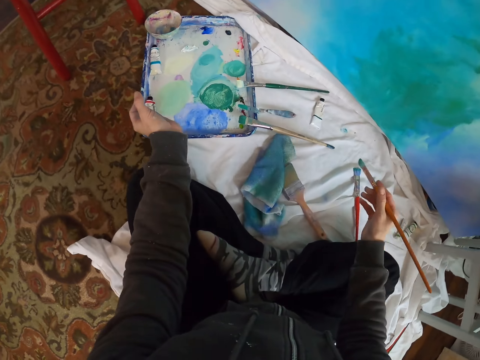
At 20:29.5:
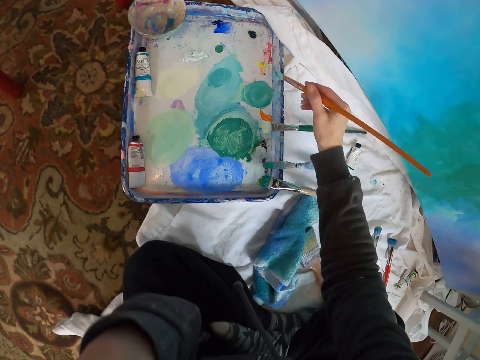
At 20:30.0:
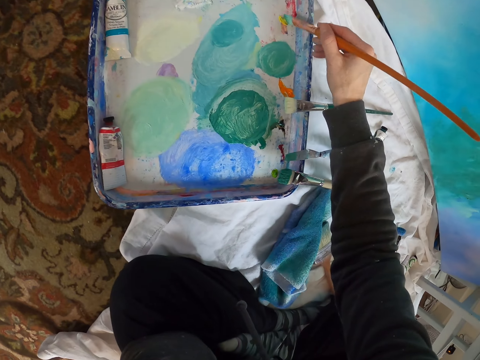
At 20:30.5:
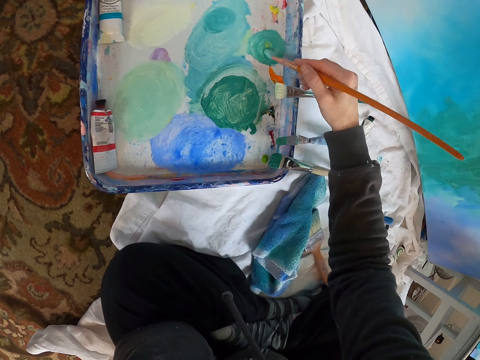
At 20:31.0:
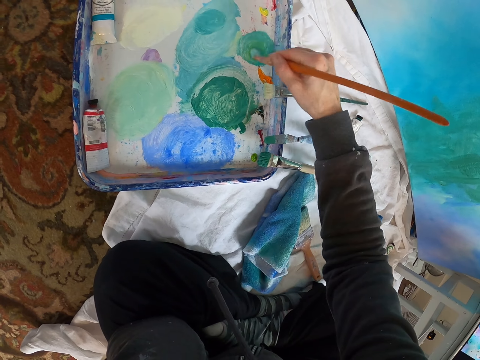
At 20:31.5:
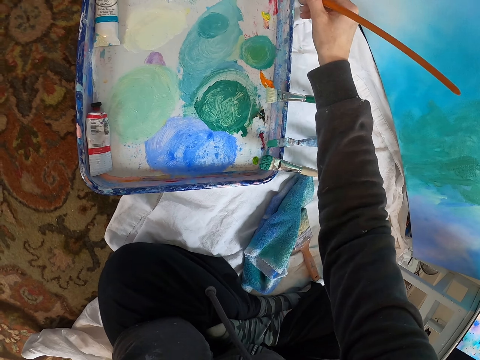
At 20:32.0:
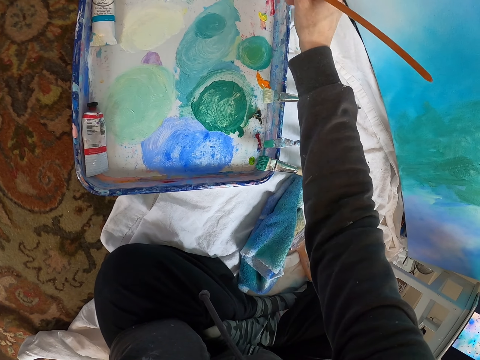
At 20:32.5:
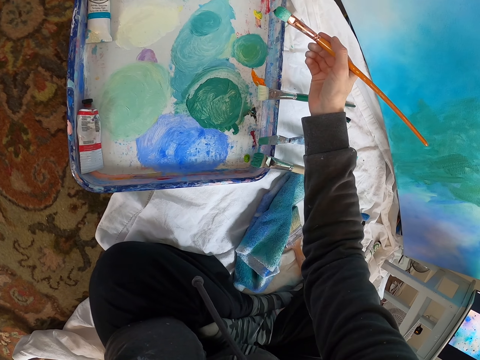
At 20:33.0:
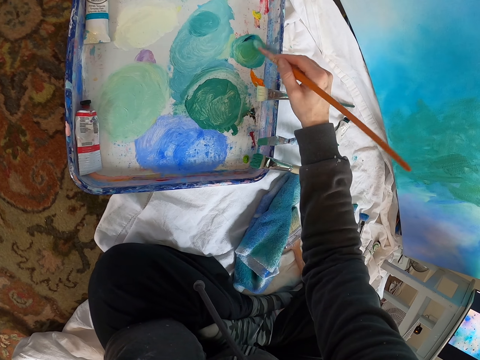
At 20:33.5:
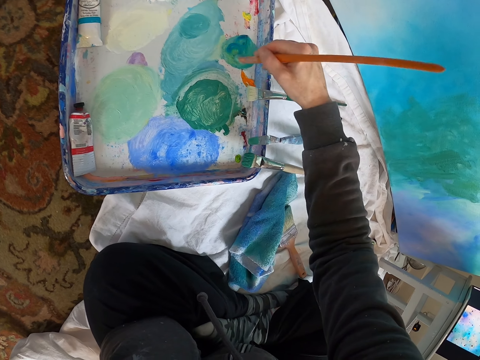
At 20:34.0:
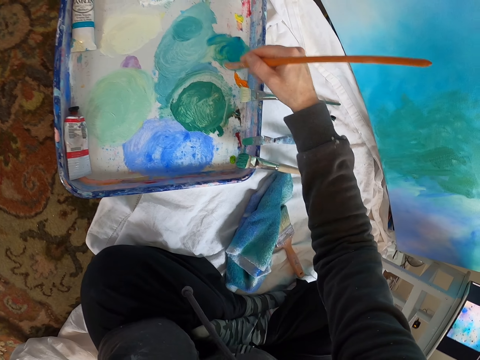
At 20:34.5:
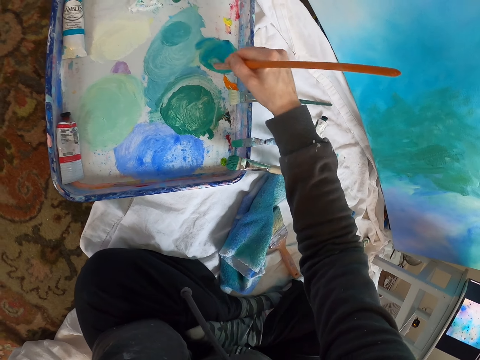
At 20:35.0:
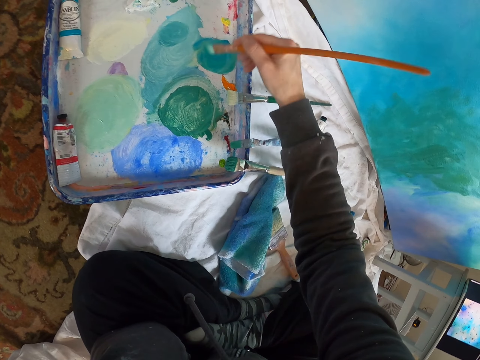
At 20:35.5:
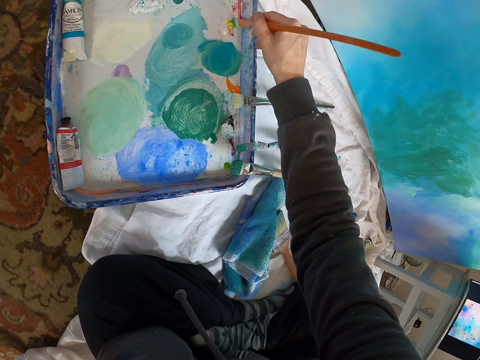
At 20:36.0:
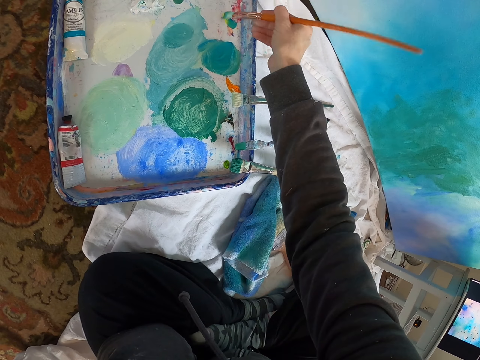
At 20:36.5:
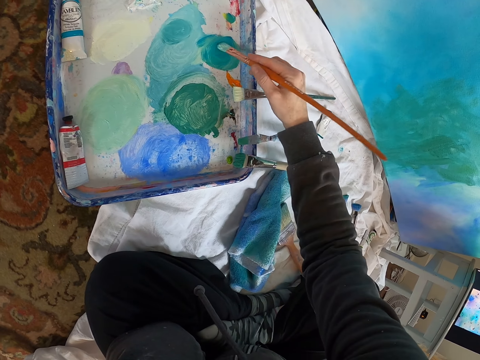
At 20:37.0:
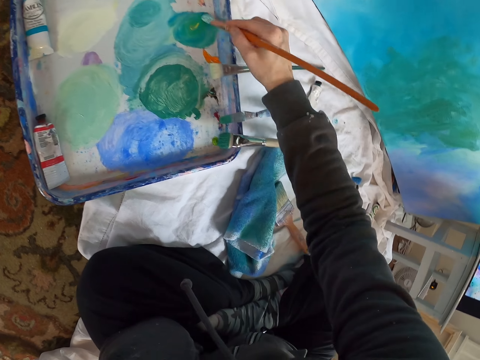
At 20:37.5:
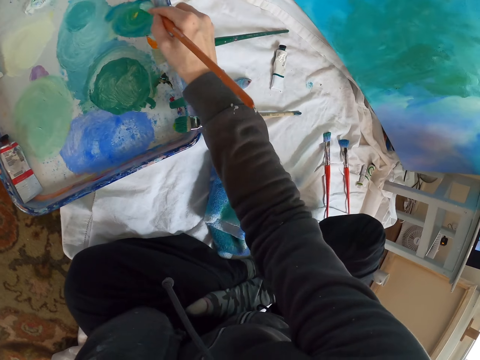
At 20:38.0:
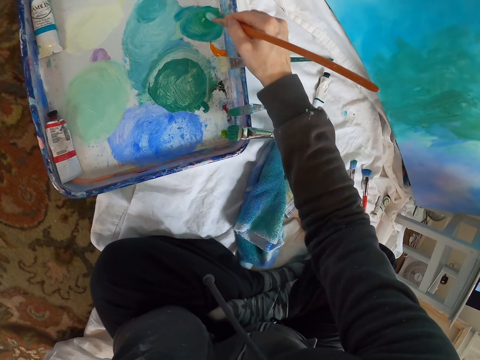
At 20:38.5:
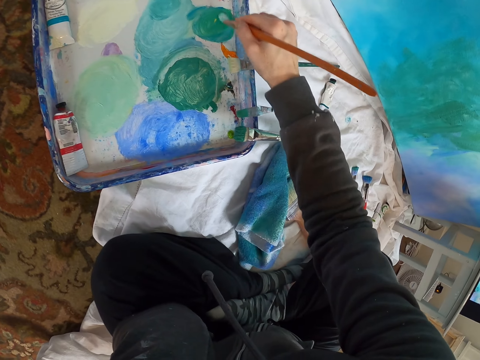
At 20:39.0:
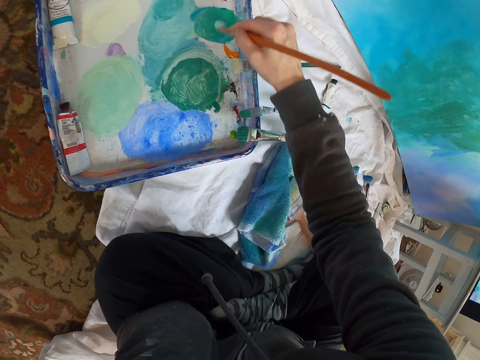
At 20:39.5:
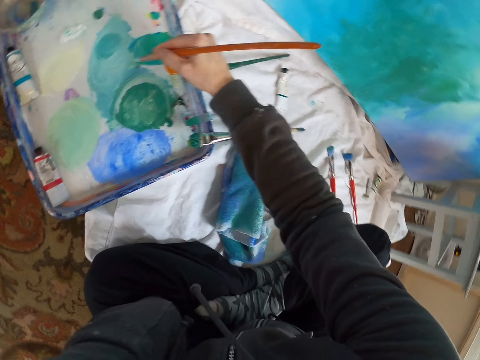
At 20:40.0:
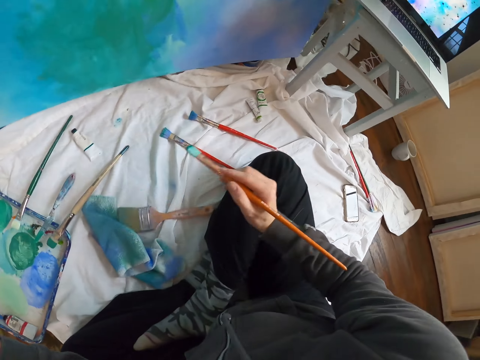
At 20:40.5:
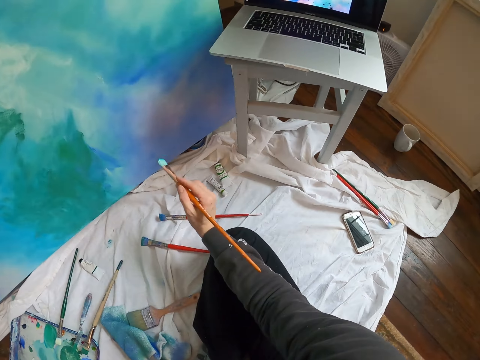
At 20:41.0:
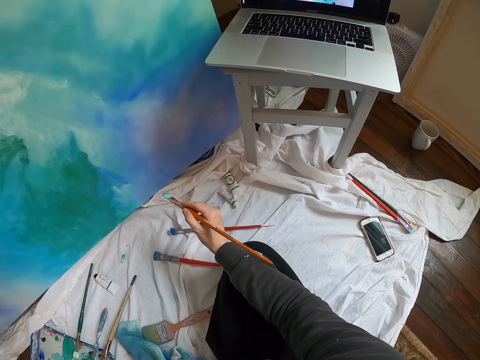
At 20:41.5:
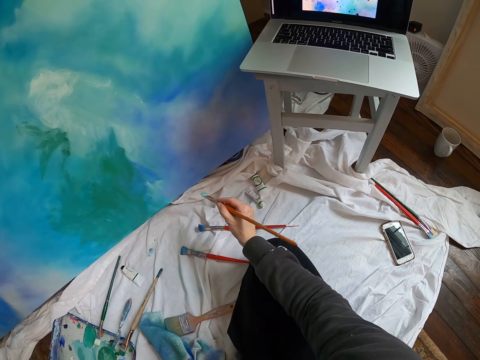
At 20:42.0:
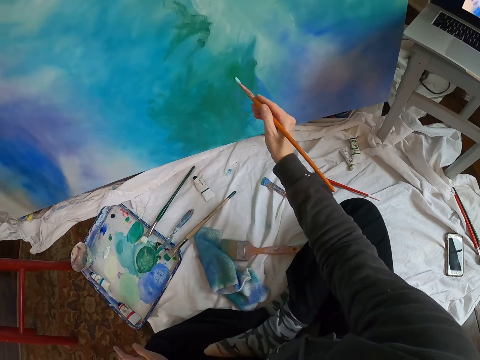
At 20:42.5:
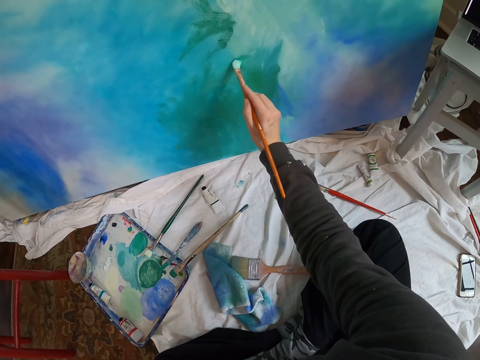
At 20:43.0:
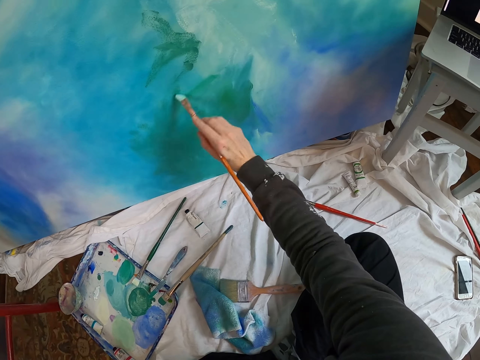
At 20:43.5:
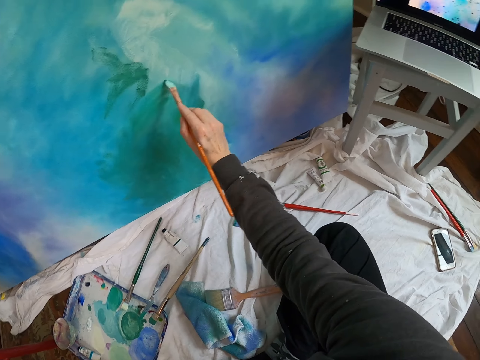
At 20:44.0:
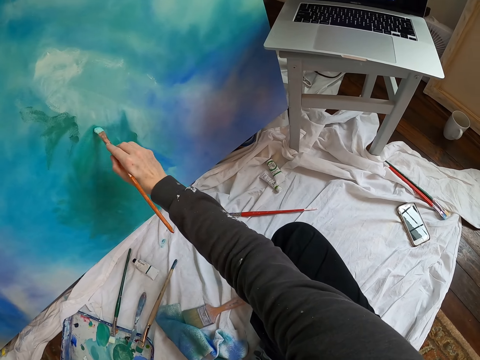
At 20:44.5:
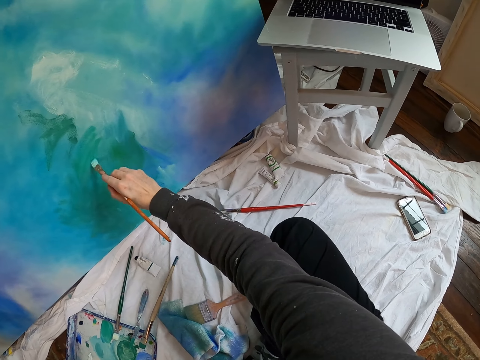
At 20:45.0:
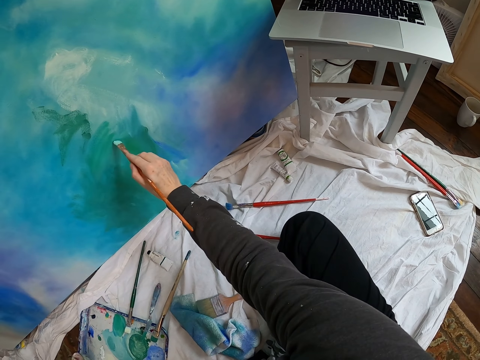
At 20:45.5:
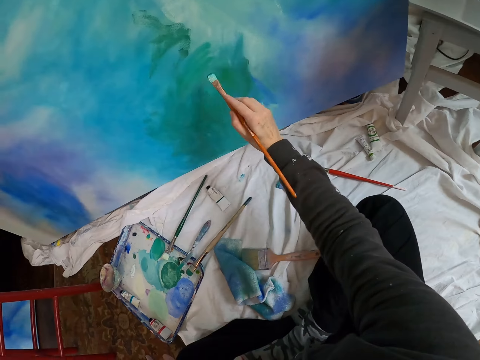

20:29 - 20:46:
The camera wearer moves both hands. They move the pen brush. They scoop paint with the pen brush. They rub the paint with the pen brush. They move the pen brush. They scoop paint with the pen brush. They rub the paint with the pen brush. They scoop paint with the pen brush. They rub the paint with the pen brush. They move the right hand. They look at the laptop. They lift the pen brush. They paint the board with the pen brush.

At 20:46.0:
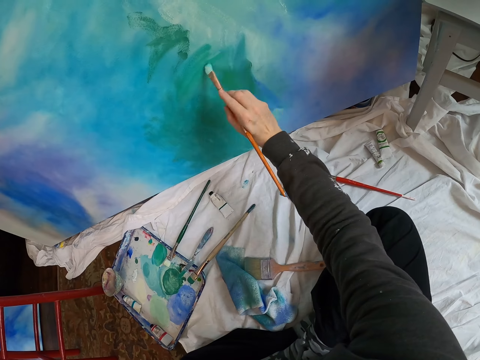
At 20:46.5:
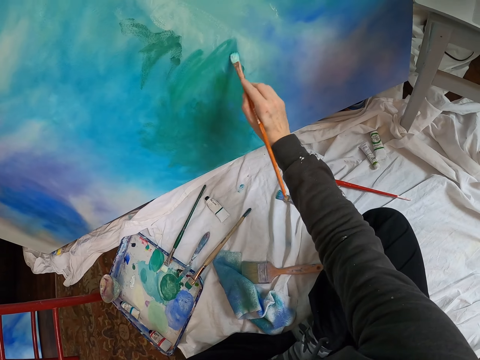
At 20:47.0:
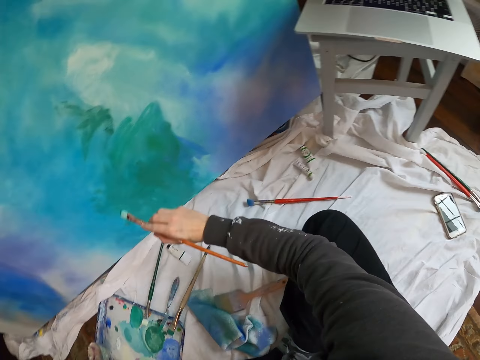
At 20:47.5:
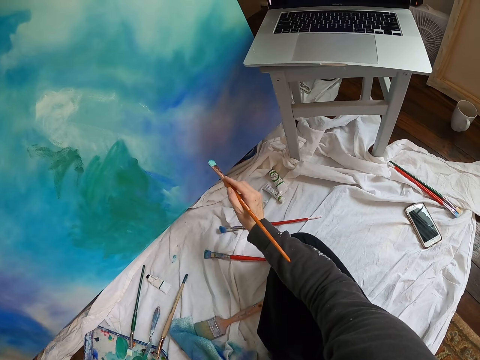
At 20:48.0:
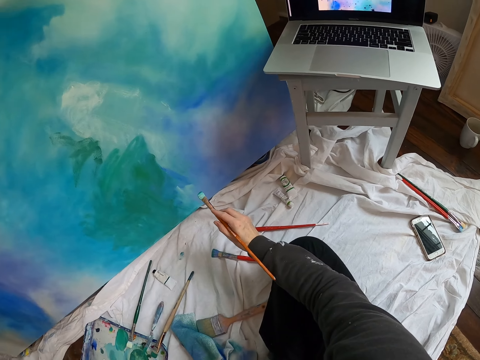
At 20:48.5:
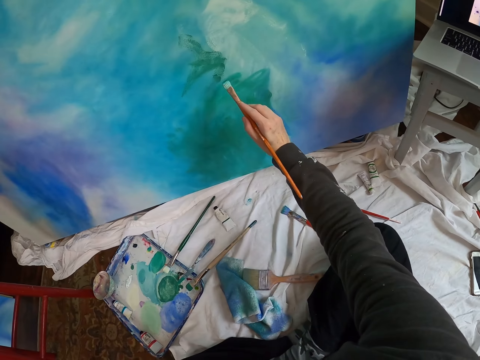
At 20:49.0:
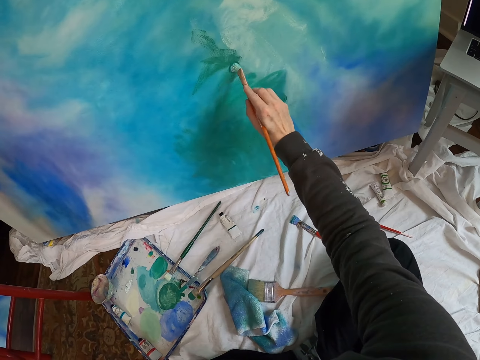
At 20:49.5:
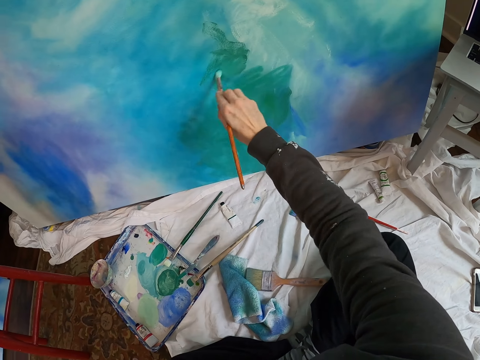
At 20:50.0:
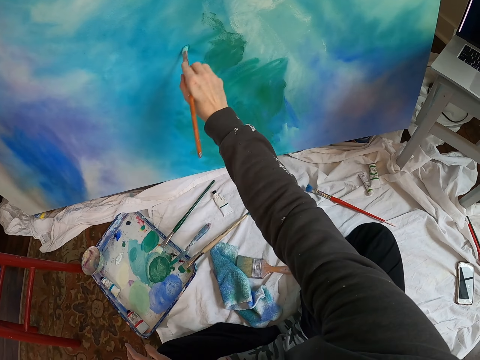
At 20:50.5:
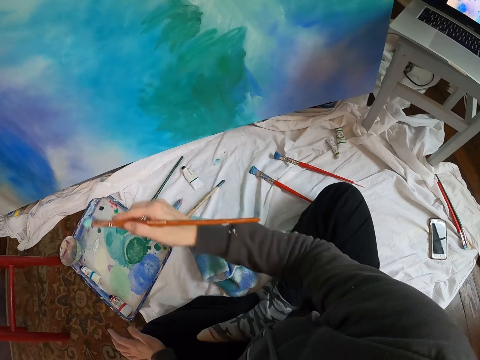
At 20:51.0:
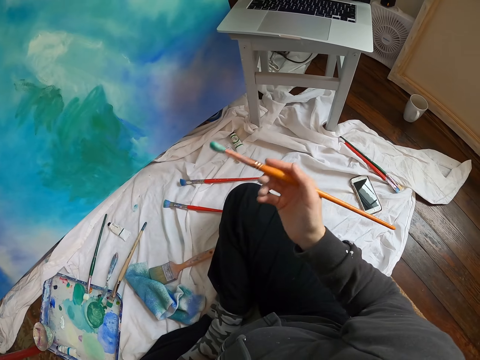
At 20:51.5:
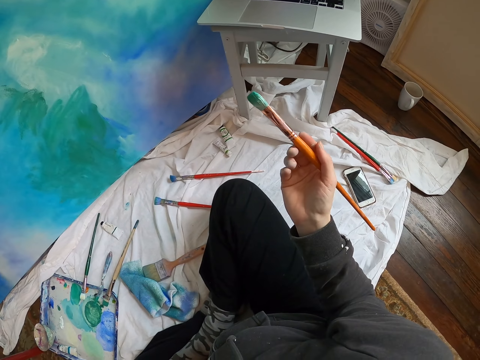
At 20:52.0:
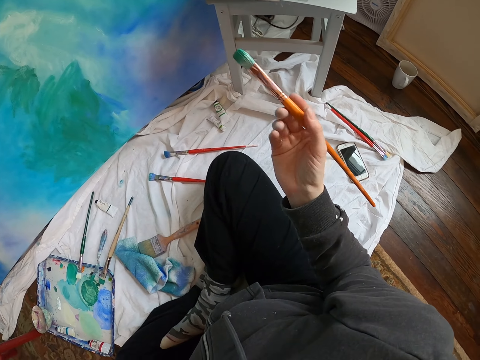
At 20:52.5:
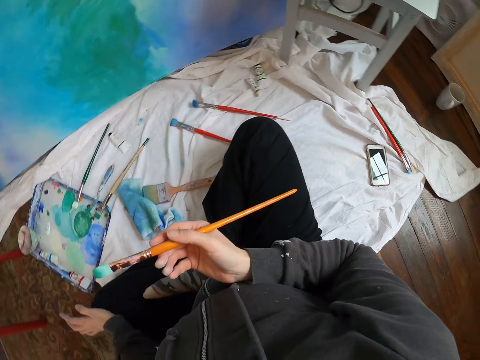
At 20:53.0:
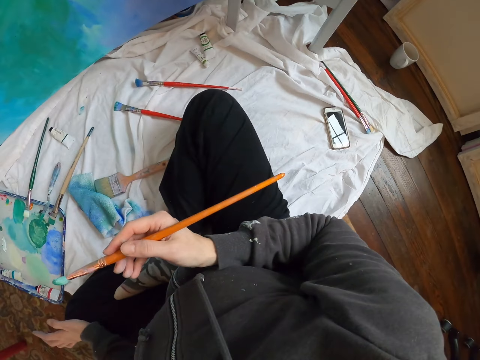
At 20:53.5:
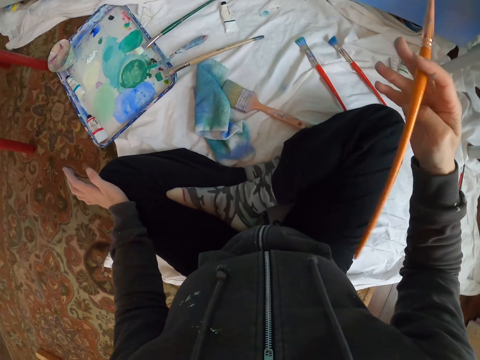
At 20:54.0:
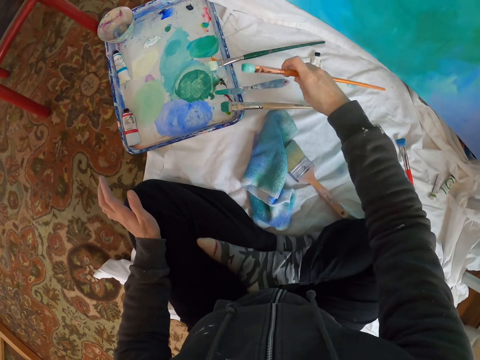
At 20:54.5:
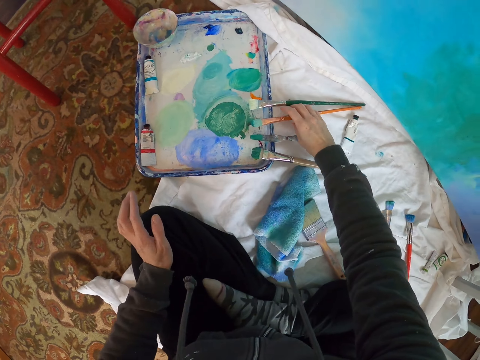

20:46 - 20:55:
The camera wearer moves the pen brush. They look at the laptop. They lift the pen brush. They paint the board with the pen brush. They move the right hand. They lift the pen brush. They look at the pen brush. They move the right hand. They lift the pen brush. They put the dry paint brush down.
